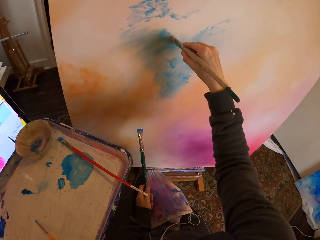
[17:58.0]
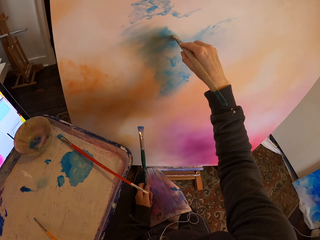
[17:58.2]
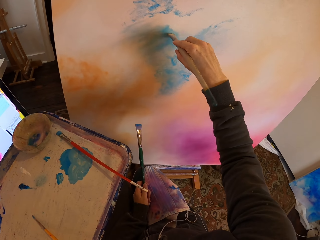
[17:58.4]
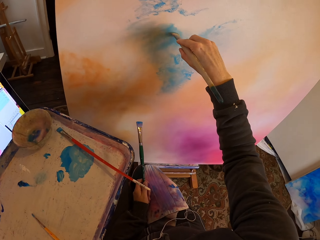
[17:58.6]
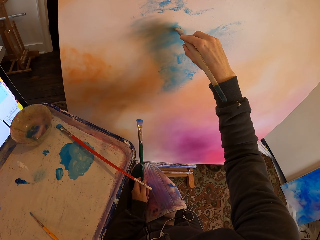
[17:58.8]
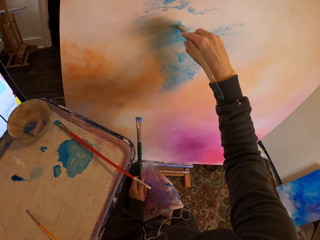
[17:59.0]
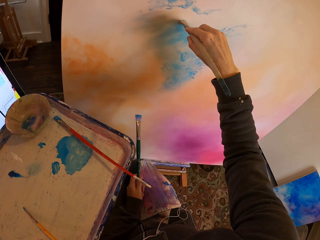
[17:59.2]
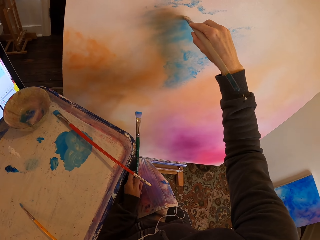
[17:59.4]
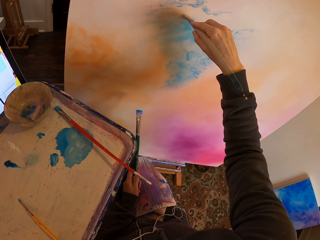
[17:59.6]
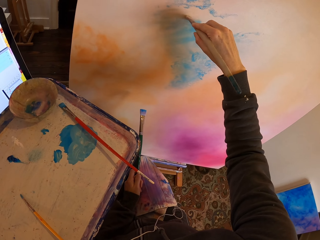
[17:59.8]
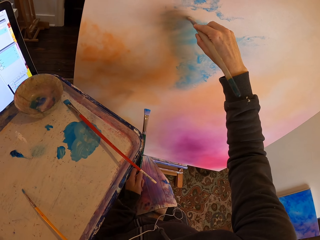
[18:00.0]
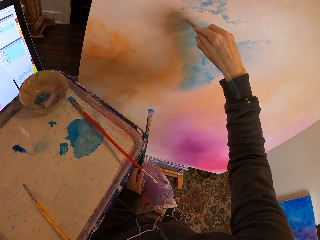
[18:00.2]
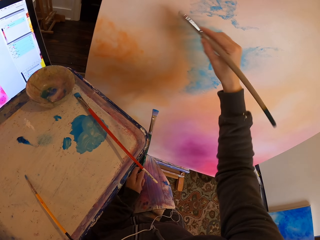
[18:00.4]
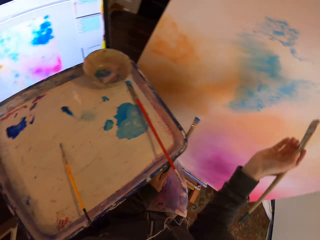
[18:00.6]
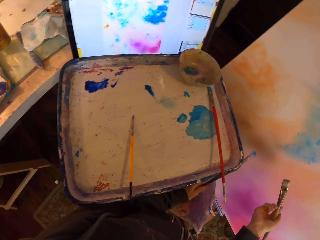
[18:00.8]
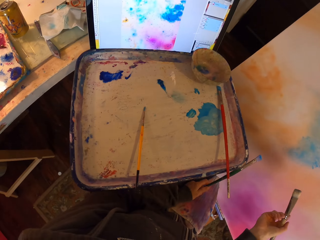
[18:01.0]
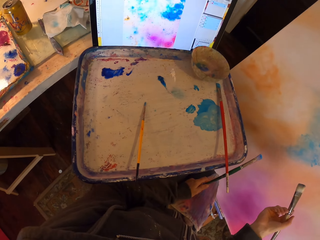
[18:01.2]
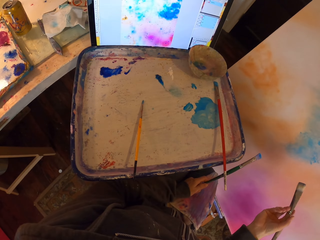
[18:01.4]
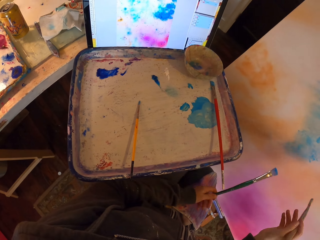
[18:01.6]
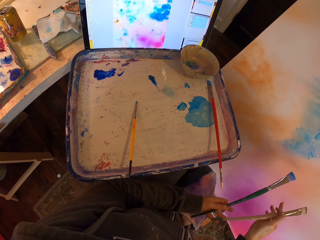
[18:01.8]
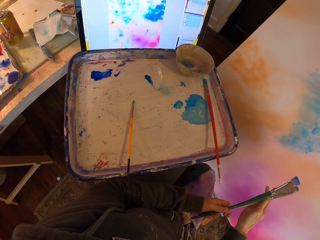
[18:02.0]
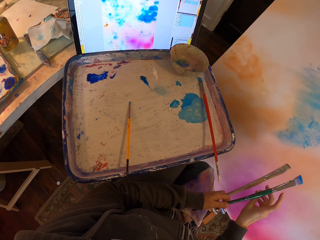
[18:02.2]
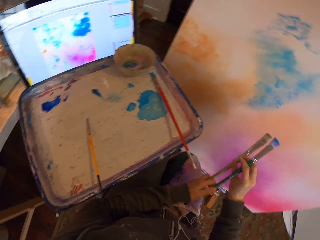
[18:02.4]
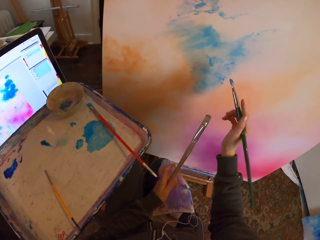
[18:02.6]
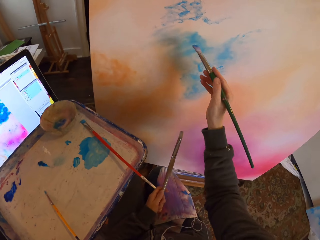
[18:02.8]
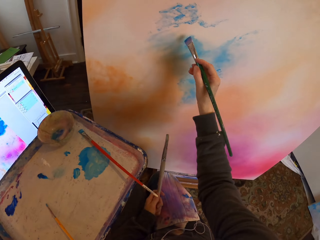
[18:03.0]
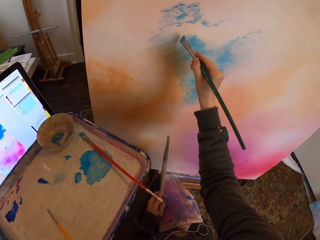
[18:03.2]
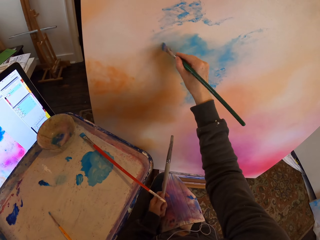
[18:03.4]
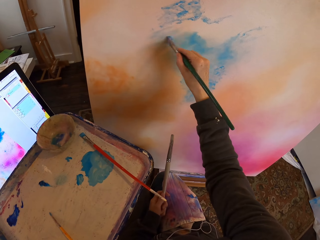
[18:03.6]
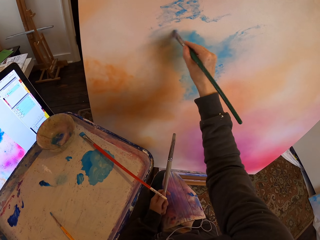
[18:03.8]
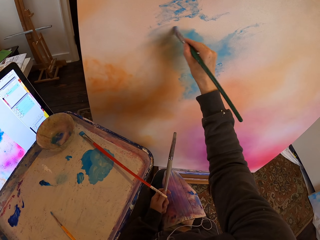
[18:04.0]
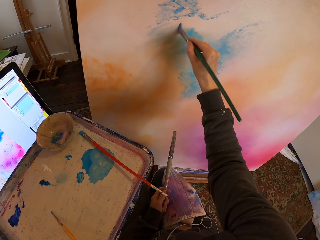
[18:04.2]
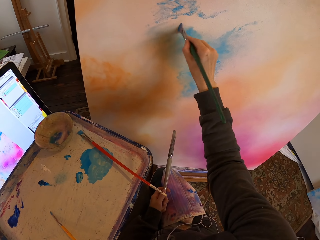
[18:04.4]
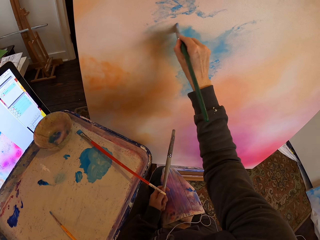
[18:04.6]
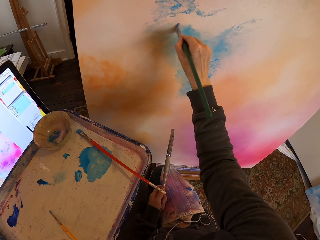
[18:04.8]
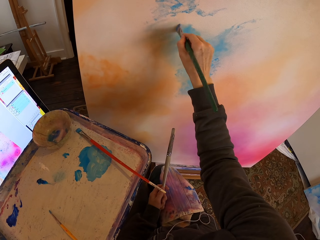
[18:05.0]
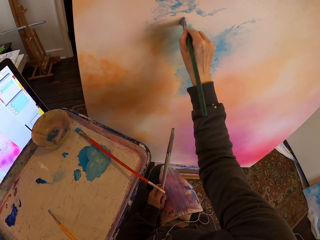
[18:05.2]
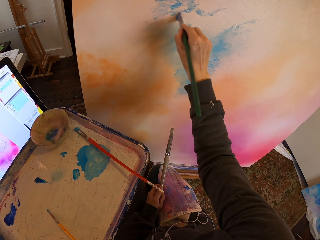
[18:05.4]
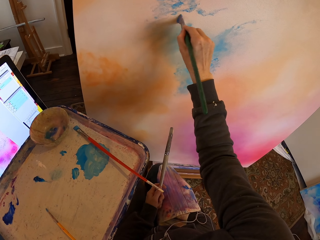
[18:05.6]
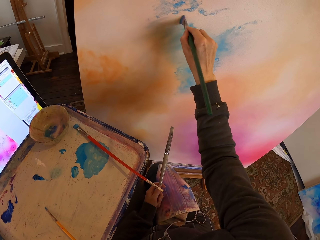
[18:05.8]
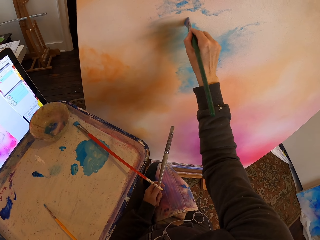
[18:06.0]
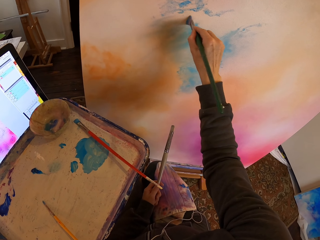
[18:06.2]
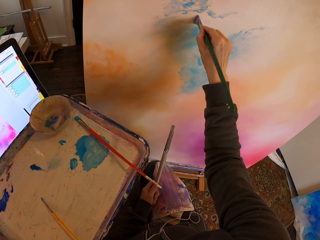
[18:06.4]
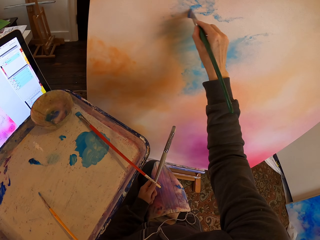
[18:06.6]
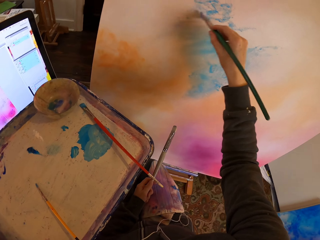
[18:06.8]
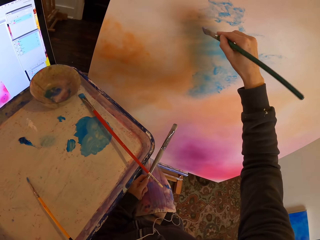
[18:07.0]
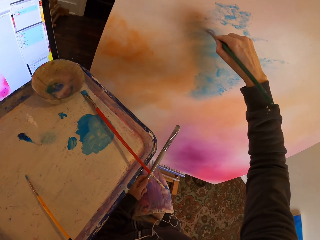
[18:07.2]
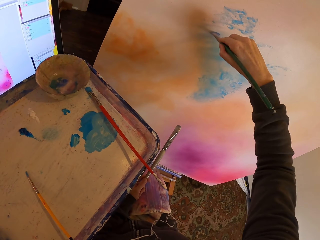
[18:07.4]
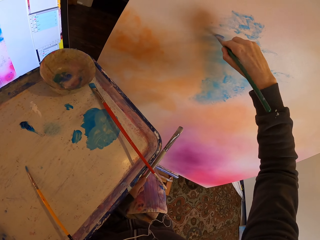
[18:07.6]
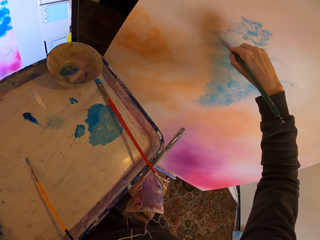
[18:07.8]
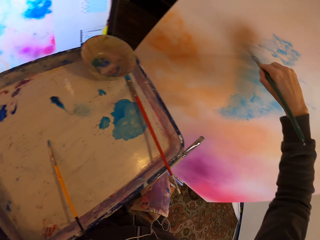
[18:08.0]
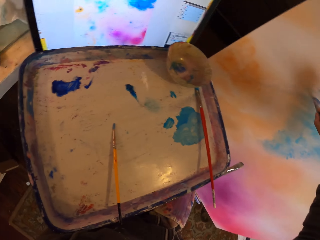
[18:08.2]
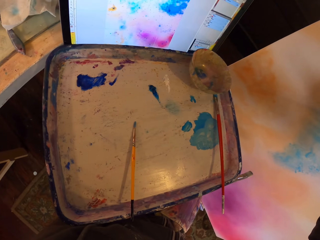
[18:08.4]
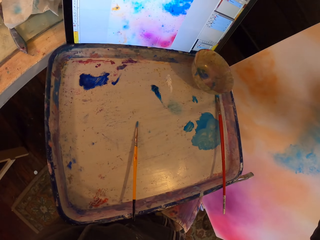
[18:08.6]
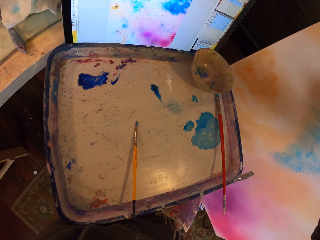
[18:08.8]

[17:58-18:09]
The camera wearer stares at the paintings. She shifts the paintbrushes in the hands. She paints on the painting board using the soft paint brush as she copies from the screen.

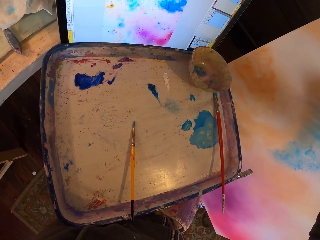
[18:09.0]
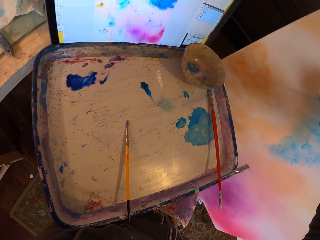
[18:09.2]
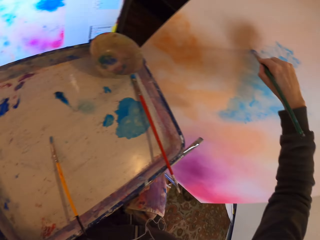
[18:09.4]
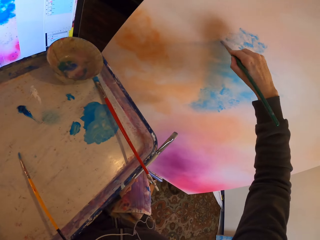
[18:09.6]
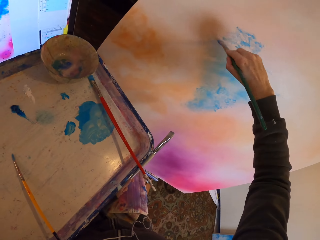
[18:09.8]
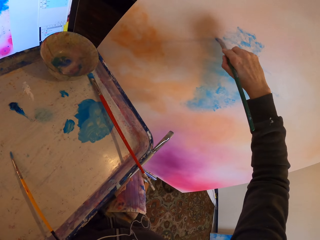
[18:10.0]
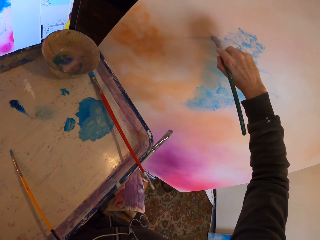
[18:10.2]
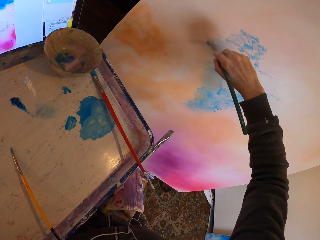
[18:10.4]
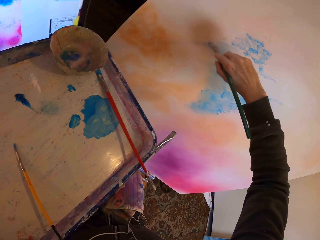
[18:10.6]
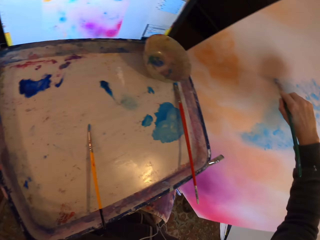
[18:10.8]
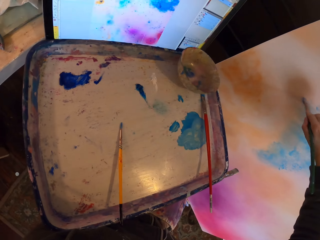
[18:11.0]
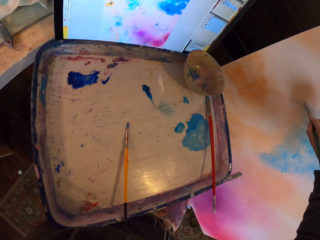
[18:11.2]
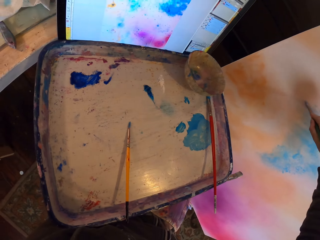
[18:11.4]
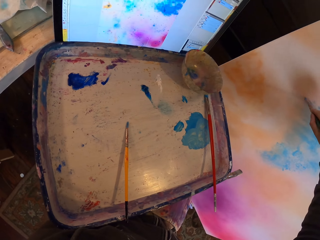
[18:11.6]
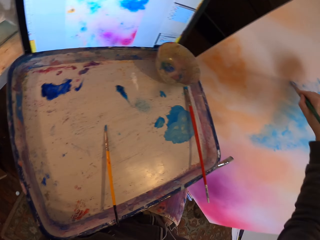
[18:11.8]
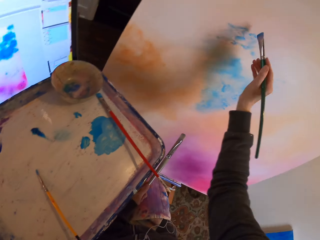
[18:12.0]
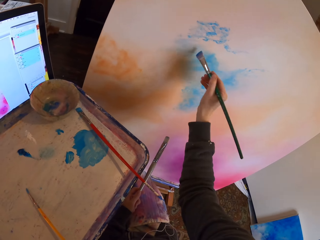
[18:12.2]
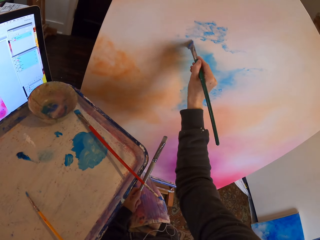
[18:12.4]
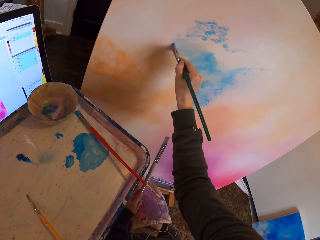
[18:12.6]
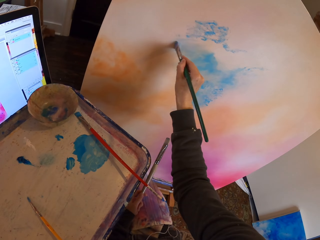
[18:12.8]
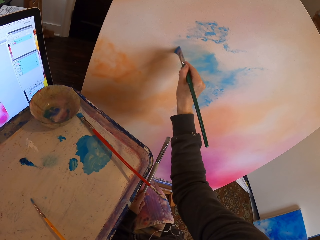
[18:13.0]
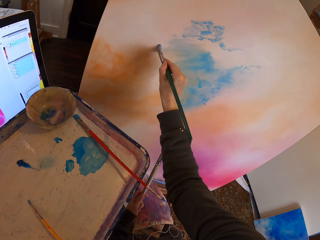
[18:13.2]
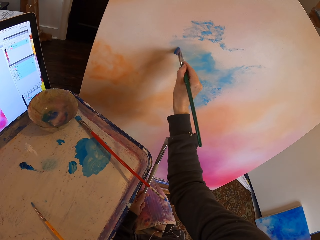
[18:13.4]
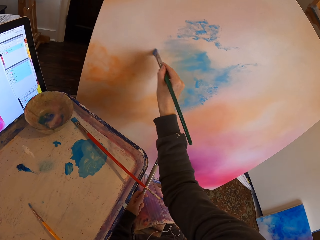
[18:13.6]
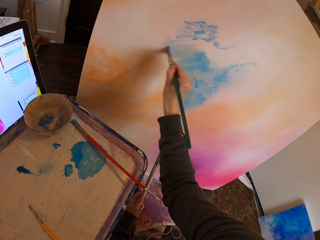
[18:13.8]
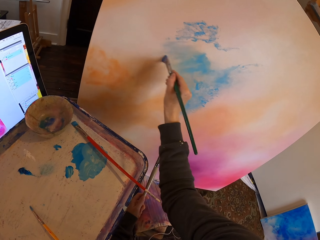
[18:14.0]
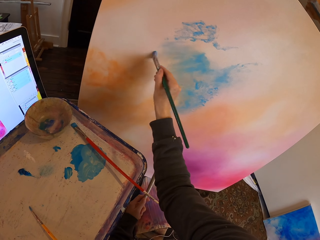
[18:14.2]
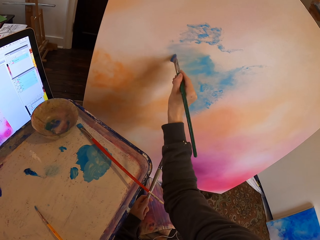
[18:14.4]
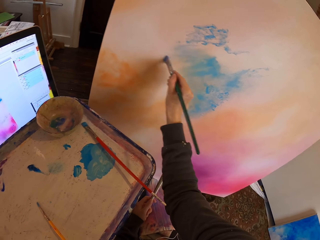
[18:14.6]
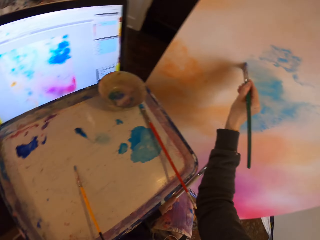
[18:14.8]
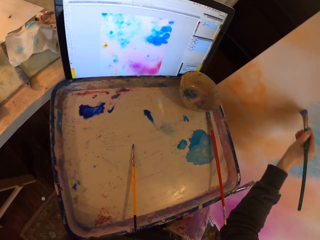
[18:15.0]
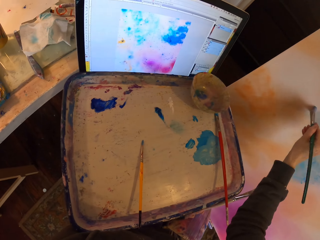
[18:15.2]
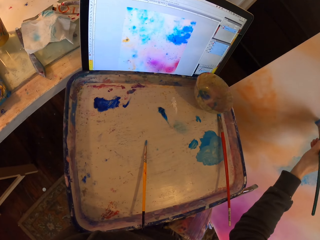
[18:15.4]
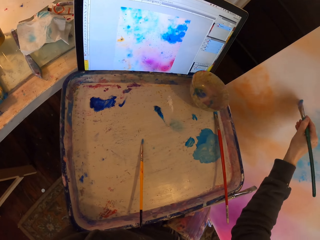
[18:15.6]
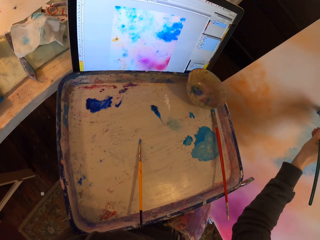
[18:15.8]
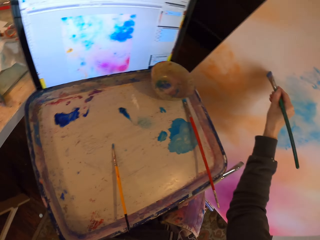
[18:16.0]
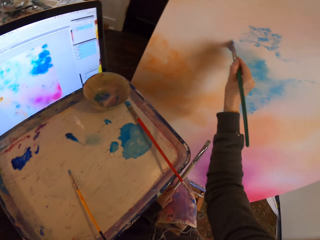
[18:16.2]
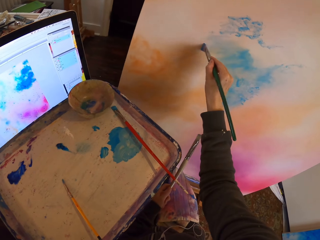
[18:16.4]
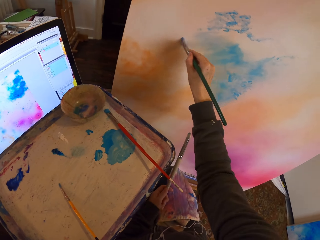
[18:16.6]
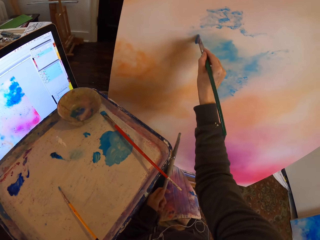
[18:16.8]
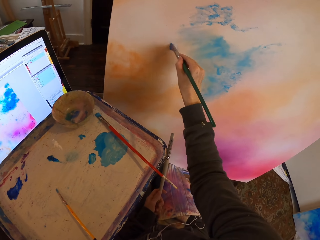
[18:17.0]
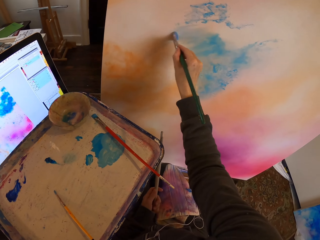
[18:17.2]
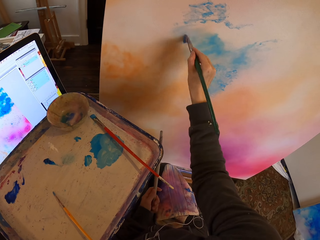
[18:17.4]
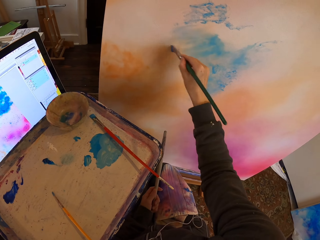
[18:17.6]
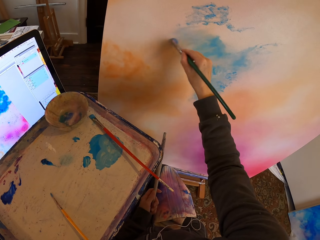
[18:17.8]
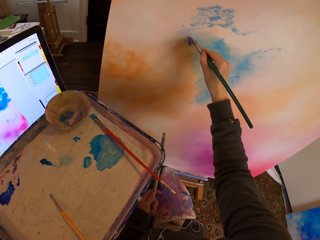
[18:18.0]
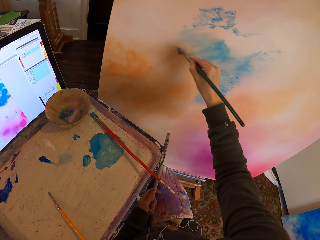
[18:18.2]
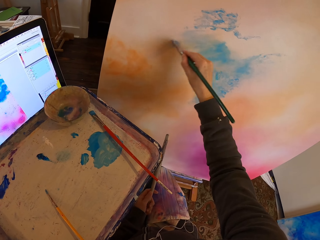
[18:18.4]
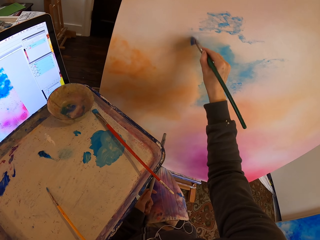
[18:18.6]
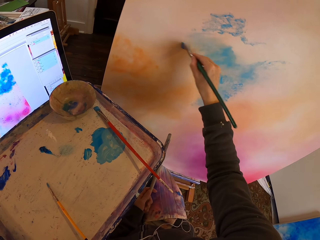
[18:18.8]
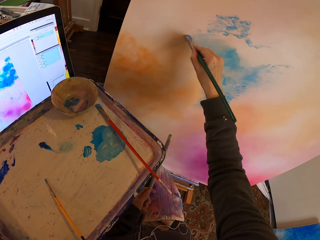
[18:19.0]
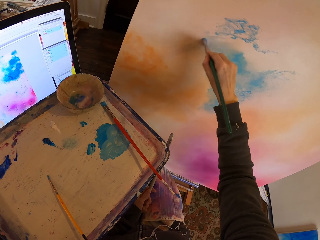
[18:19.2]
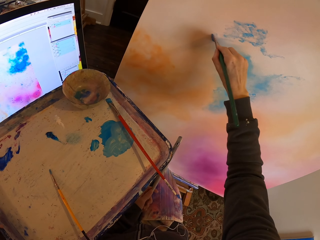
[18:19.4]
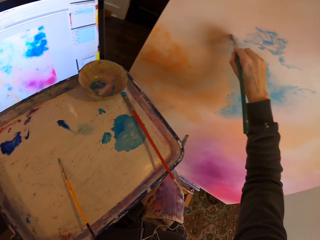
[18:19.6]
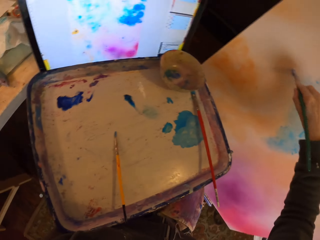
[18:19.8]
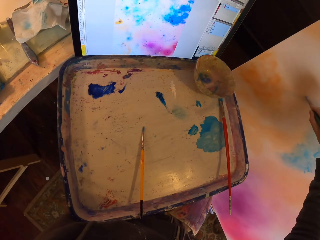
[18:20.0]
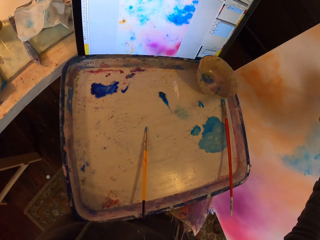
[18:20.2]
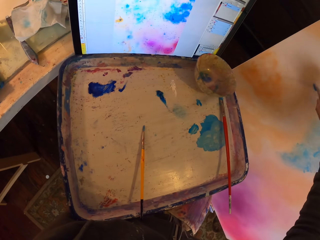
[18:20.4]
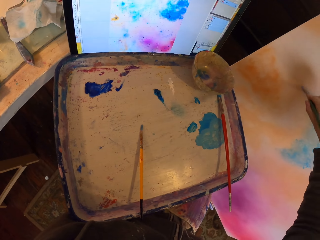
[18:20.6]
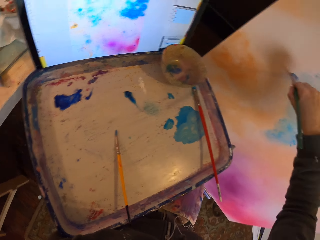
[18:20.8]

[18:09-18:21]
The camera wearer paints in a circular motion.
